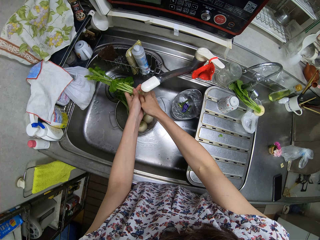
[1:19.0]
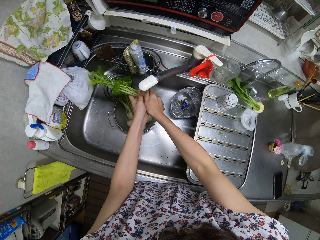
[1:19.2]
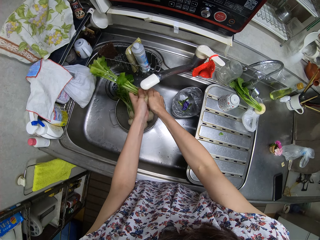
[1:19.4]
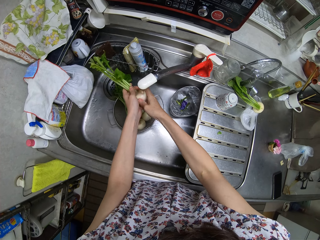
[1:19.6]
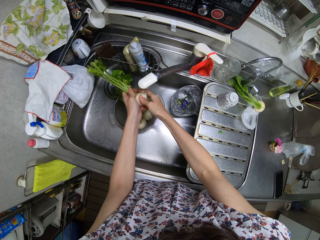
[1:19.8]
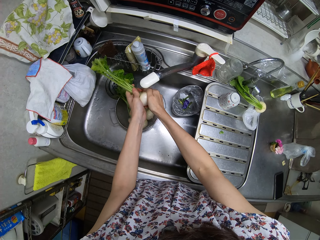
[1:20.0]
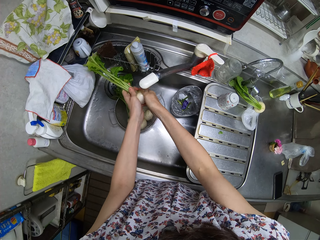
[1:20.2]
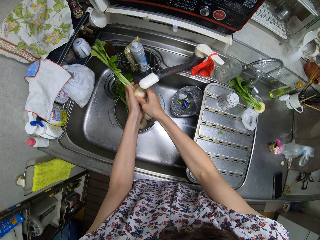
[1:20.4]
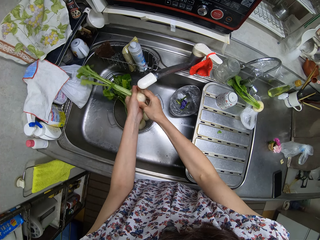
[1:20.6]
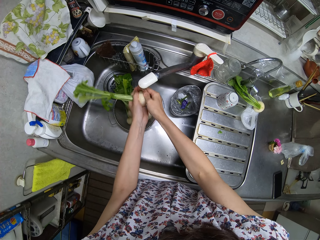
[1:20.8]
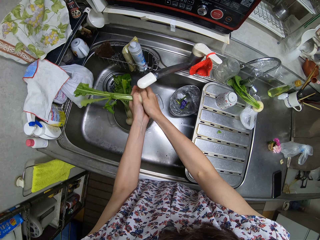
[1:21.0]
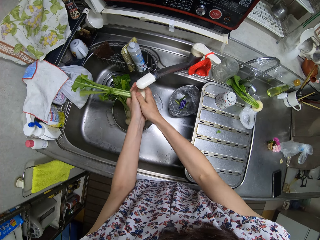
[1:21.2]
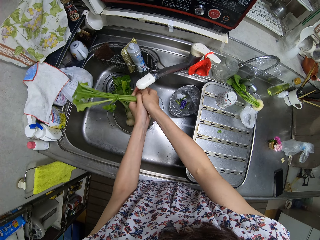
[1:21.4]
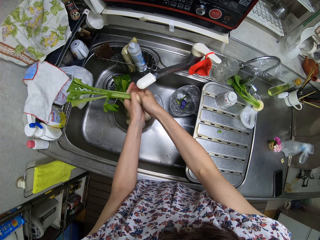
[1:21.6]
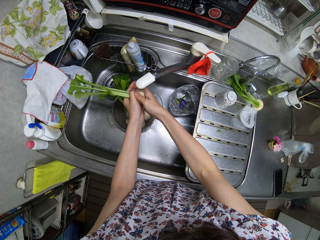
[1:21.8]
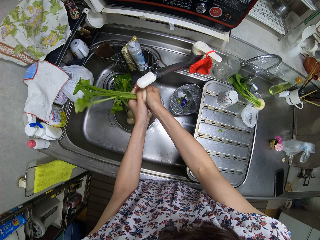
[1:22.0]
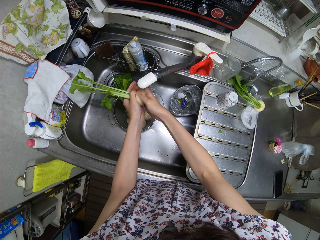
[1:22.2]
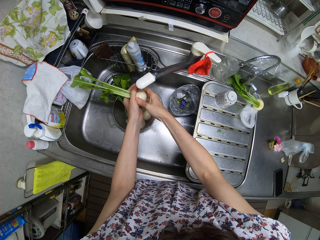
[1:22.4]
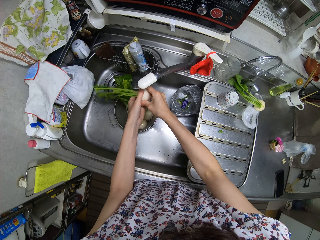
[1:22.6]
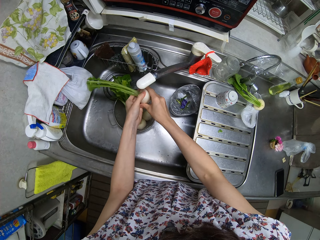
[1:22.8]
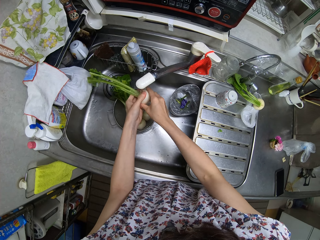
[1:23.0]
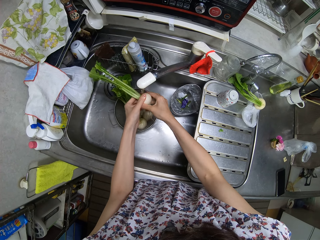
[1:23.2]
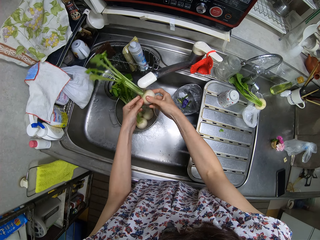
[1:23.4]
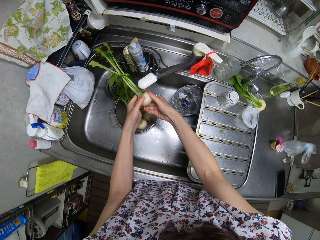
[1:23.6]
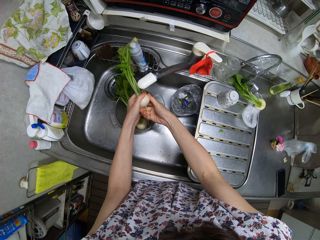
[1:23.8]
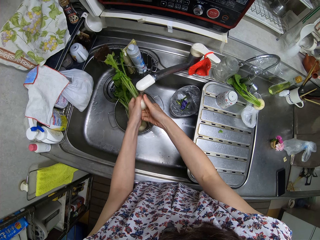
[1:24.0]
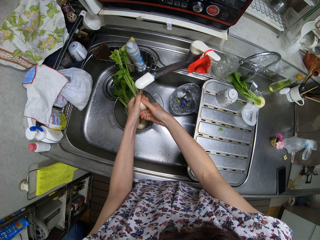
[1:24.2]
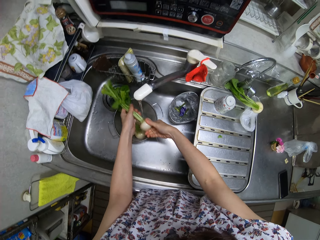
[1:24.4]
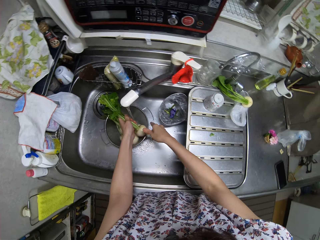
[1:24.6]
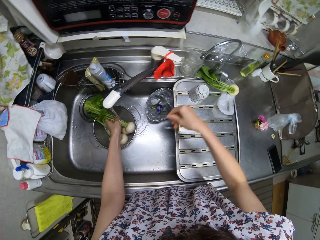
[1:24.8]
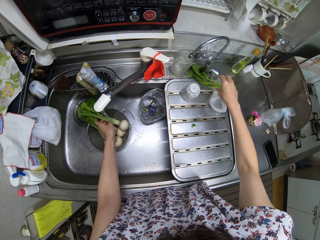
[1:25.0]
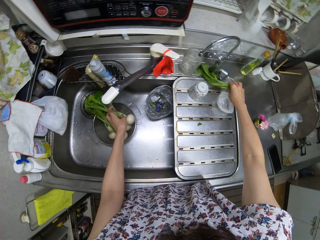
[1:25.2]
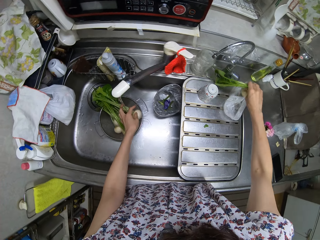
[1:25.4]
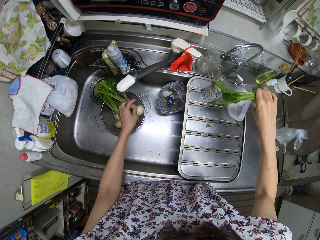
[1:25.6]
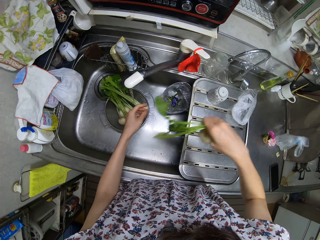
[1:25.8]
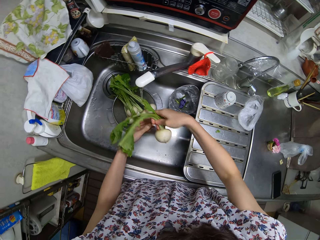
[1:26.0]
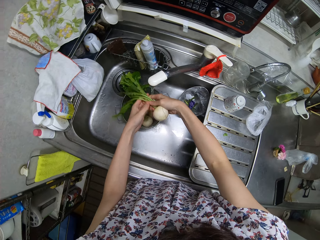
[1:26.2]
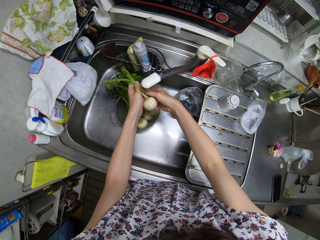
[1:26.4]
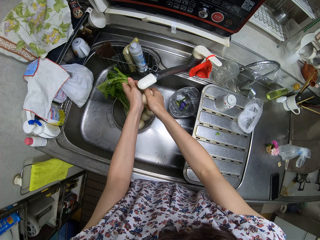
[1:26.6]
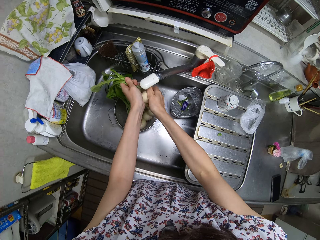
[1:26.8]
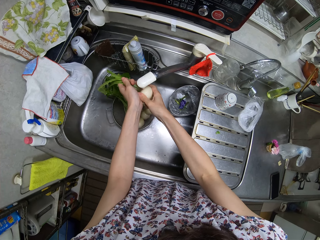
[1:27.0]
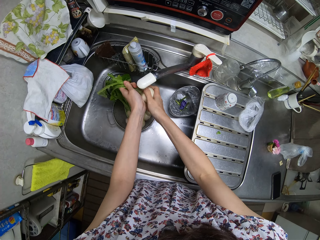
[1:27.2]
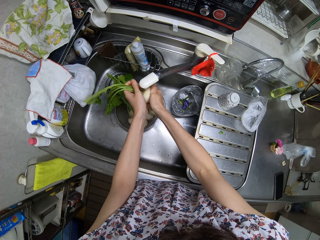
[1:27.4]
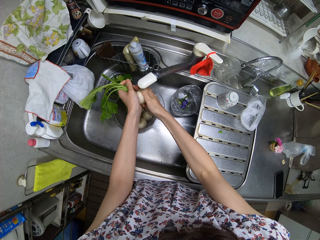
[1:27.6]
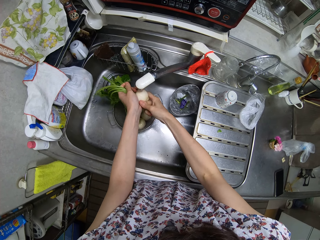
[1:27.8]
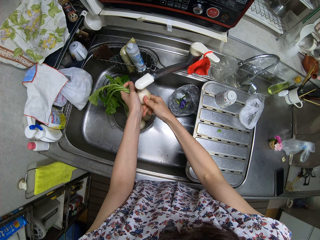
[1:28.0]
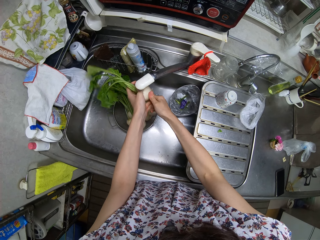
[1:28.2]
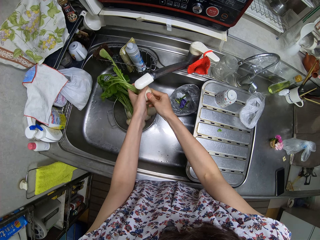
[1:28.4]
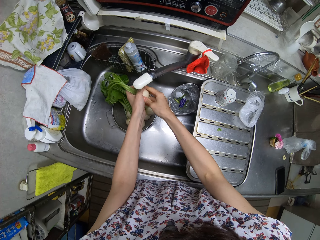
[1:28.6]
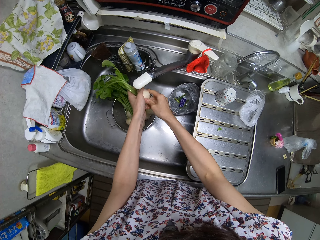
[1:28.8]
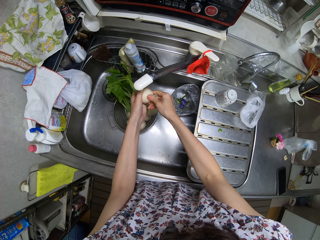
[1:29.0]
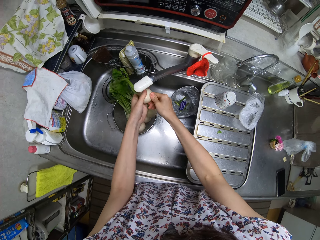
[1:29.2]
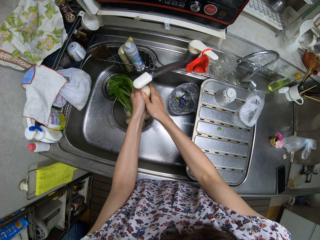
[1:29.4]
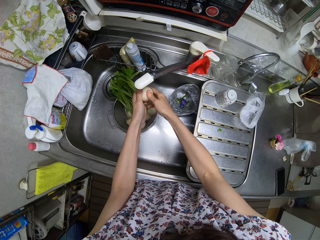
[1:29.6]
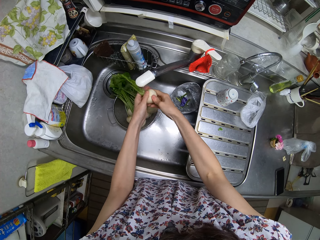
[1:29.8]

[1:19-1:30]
The camera wearer rinses the turnip in the sink. They place the turnip in the sieve. They take a turnip from the sink. They rinse the turnip in the sink.

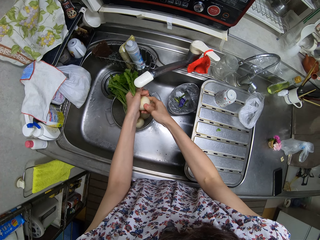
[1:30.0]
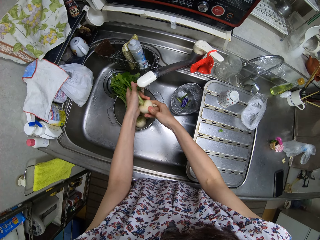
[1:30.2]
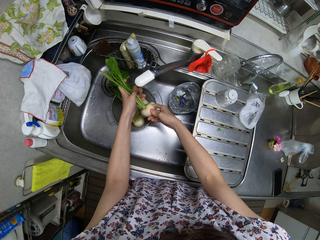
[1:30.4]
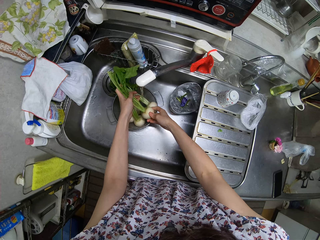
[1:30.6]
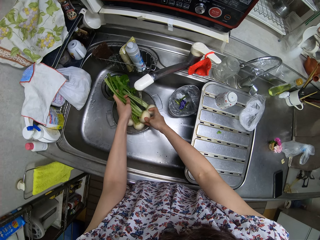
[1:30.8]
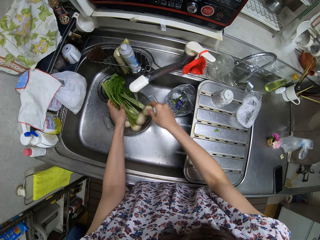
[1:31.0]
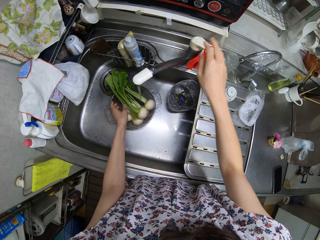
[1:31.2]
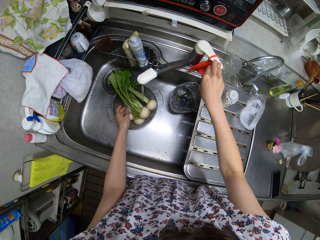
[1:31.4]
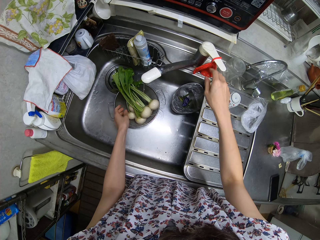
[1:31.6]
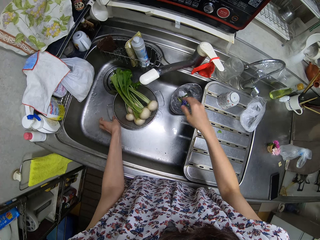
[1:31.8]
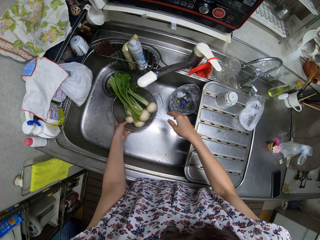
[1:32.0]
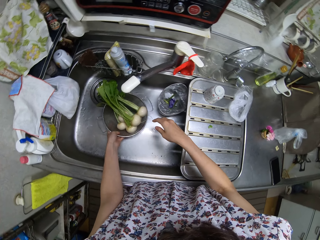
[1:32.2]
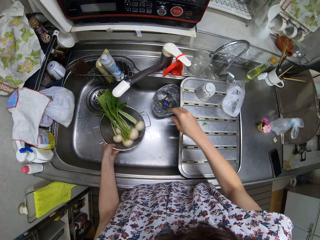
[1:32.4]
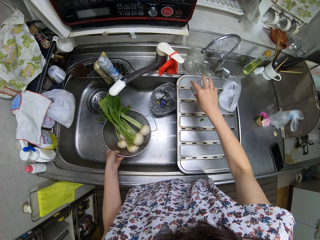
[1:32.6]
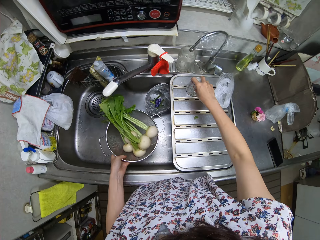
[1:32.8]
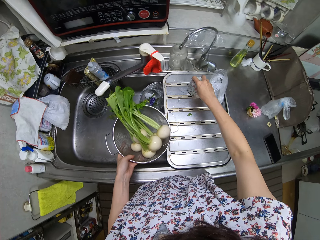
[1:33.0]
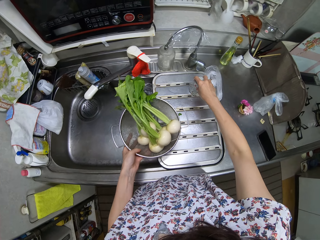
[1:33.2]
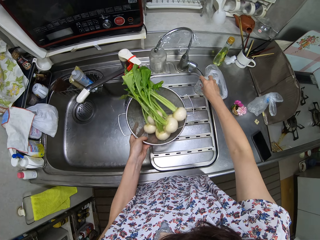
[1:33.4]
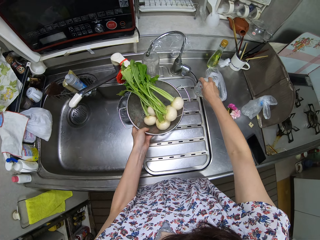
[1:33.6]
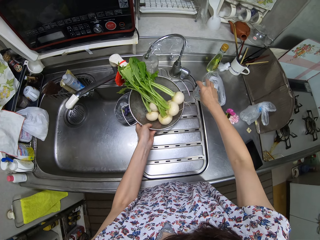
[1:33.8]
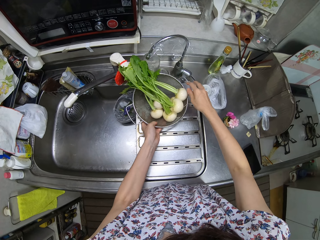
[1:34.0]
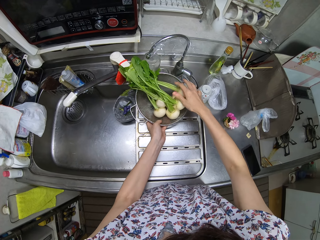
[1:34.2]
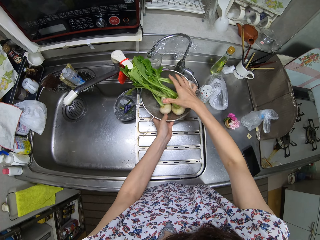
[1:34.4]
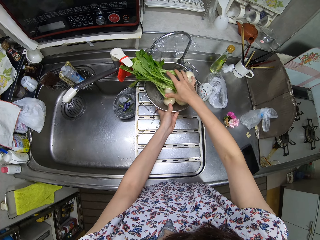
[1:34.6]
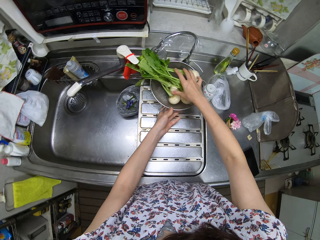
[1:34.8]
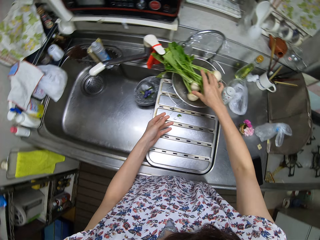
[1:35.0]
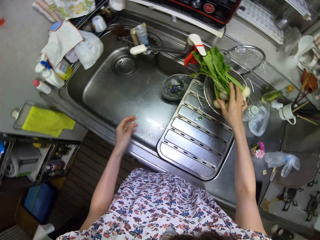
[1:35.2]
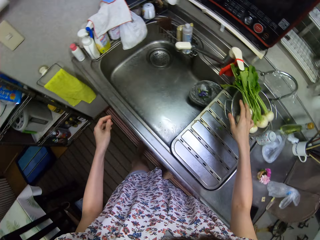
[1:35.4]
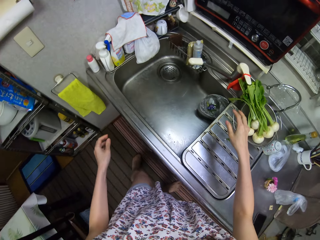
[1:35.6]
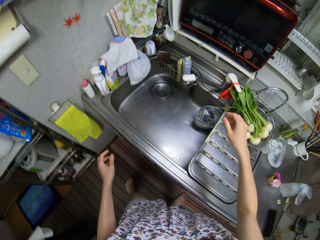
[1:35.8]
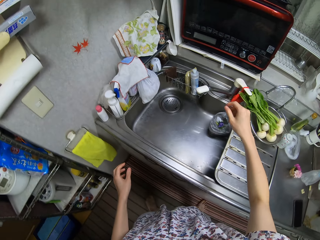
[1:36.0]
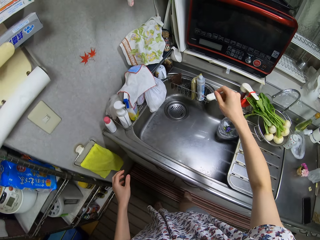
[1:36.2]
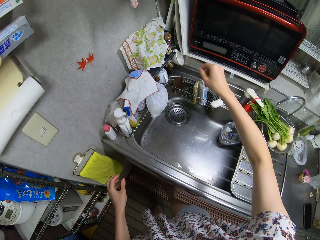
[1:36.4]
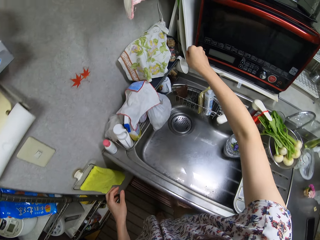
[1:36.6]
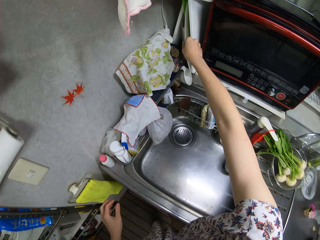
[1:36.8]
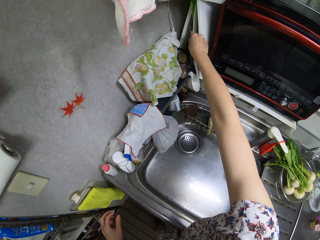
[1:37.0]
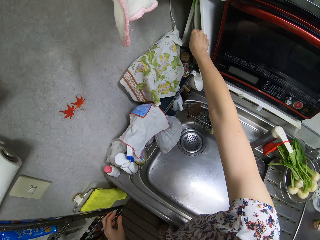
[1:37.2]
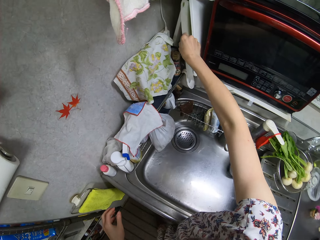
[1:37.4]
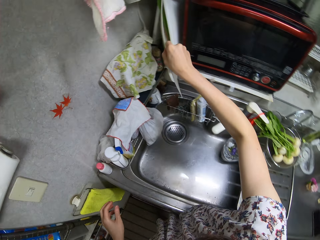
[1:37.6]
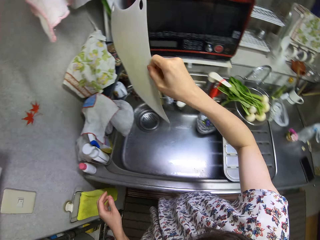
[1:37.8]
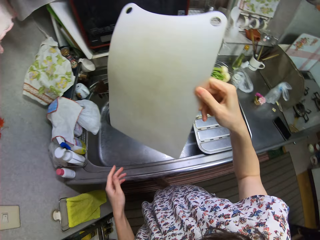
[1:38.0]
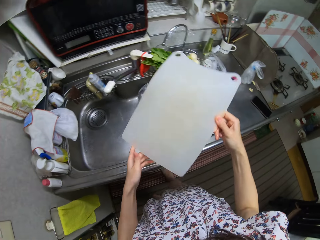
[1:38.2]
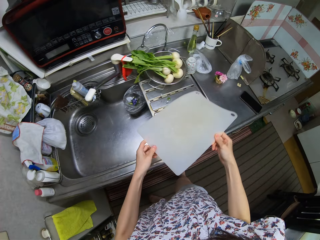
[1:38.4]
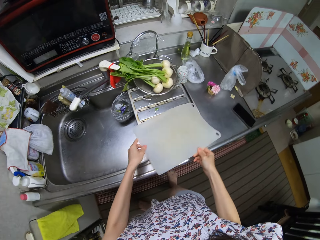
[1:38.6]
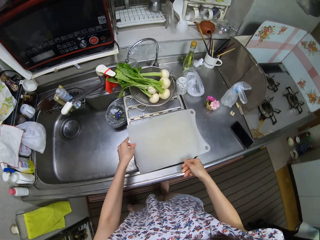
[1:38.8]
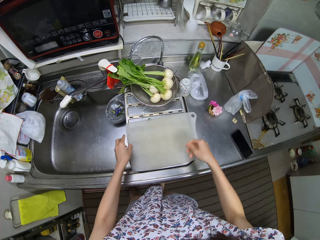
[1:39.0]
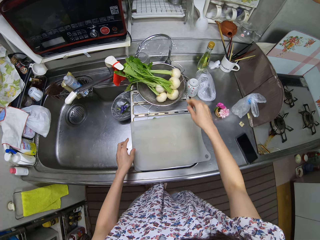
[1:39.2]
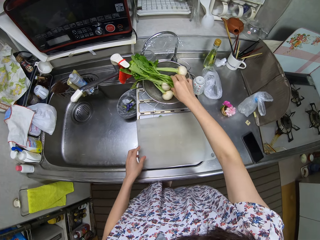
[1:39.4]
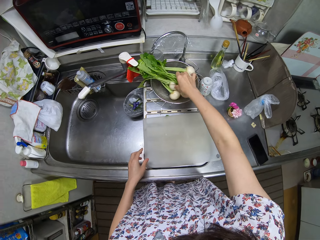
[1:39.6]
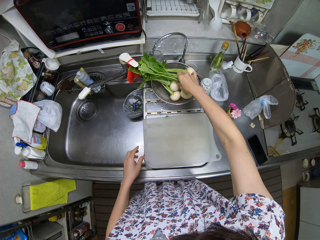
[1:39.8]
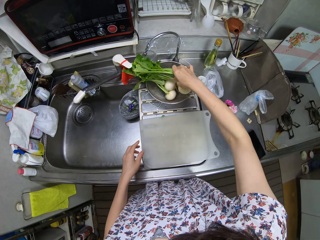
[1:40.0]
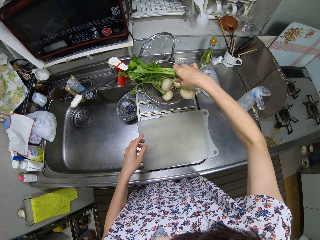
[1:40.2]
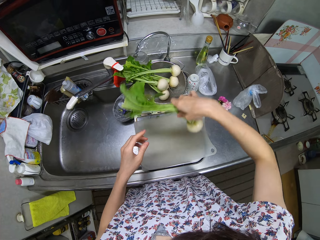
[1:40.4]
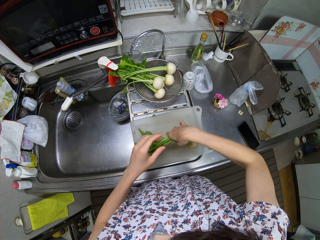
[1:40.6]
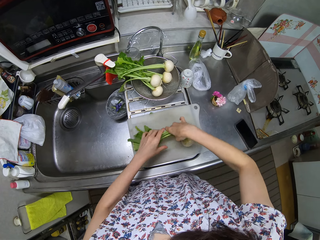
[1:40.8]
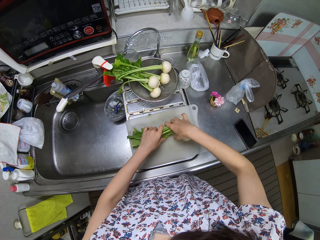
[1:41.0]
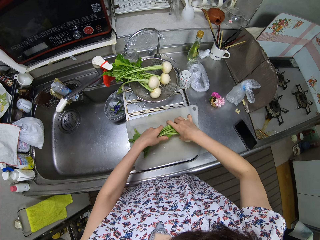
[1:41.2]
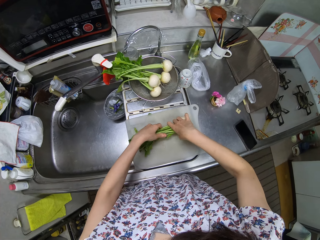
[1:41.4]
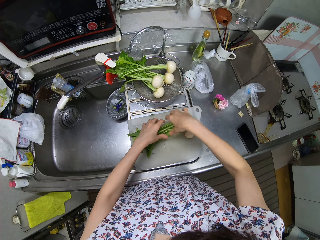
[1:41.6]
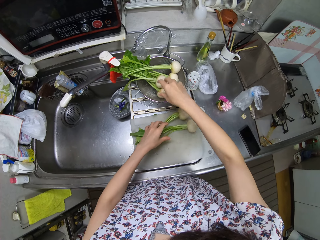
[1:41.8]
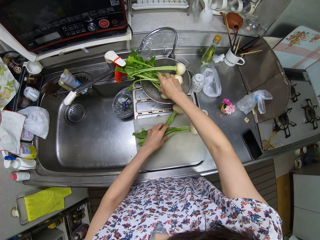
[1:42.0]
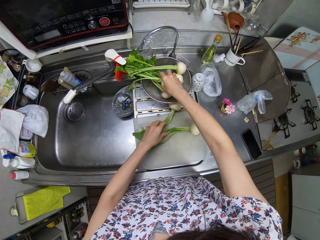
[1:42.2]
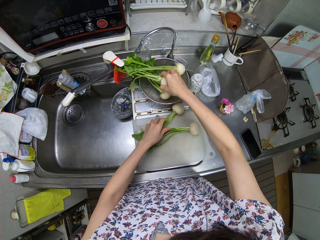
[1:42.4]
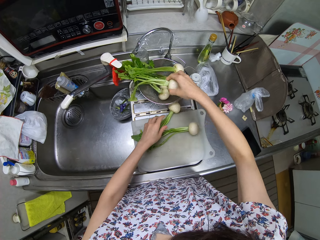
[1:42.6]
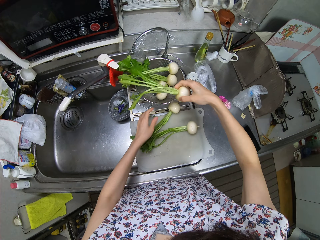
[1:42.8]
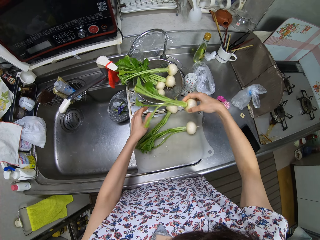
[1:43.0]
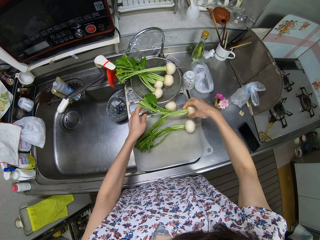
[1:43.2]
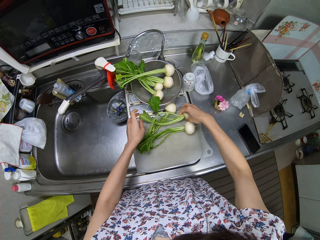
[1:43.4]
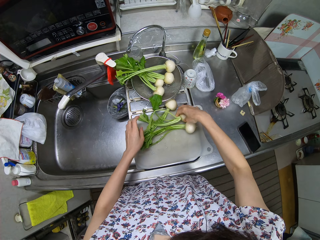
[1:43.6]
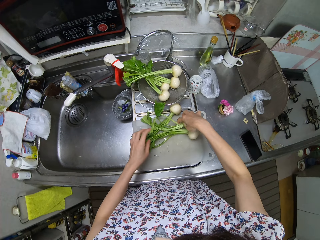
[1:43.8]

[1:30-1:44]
The camera wearer places the turnip in the sieve. They close the water tap. They take the sieve with the turnips from the sink. They move the polythene bag on the sink. They place the sieve on the sink. They drop the beetroots on the chopping board. They look around. They take the chopping board from the side of the oven. They place the chopping board on the sink. They take two turnips from the sieve. They place the turnips on the chopping board. They take a turnip from the sieve.
